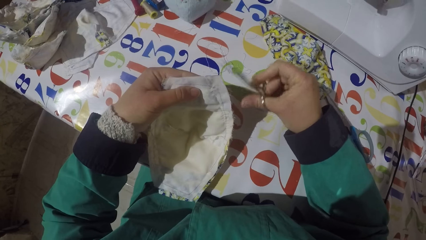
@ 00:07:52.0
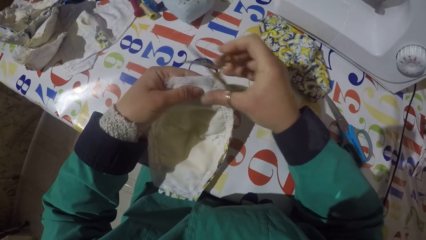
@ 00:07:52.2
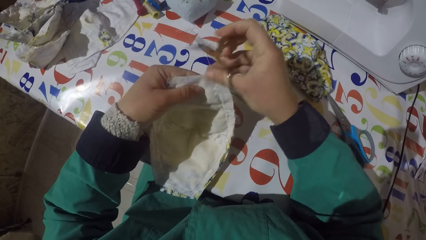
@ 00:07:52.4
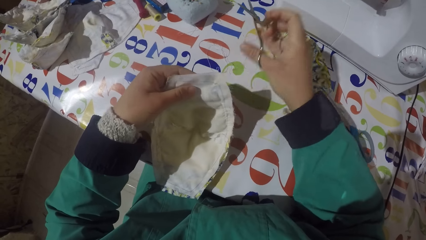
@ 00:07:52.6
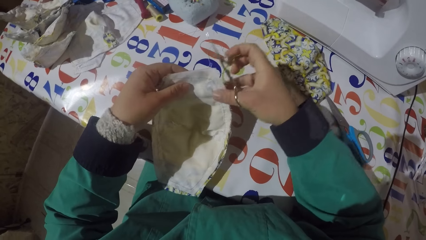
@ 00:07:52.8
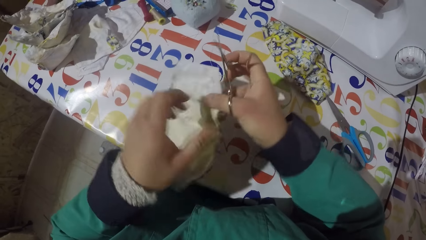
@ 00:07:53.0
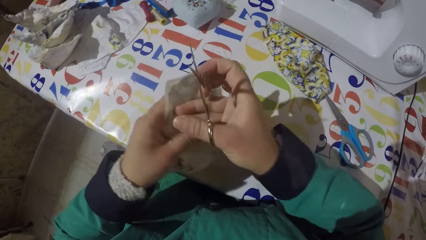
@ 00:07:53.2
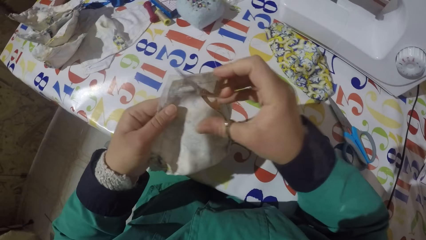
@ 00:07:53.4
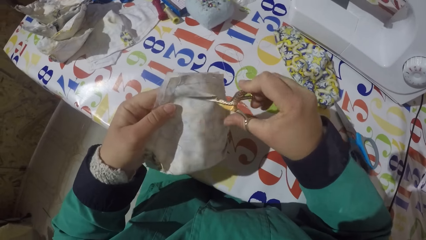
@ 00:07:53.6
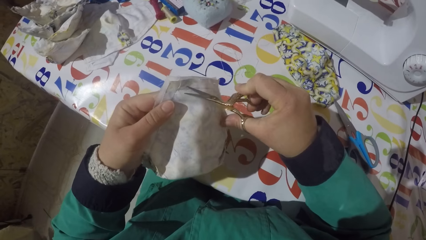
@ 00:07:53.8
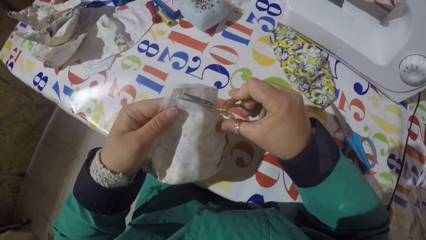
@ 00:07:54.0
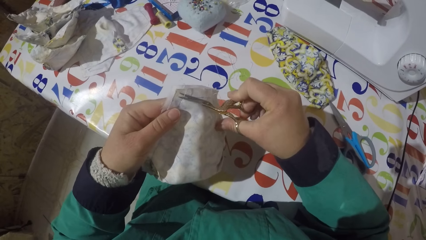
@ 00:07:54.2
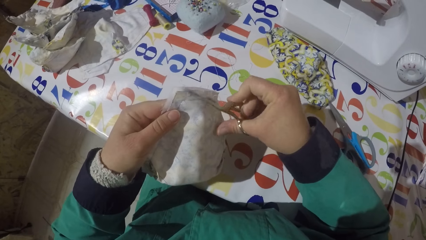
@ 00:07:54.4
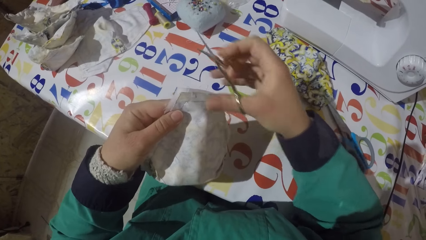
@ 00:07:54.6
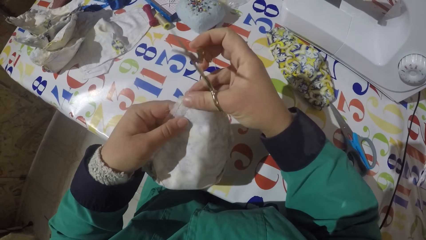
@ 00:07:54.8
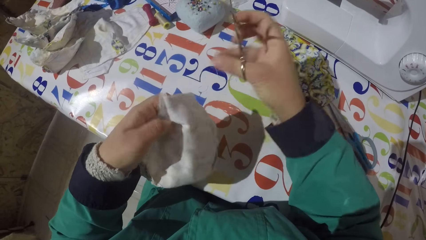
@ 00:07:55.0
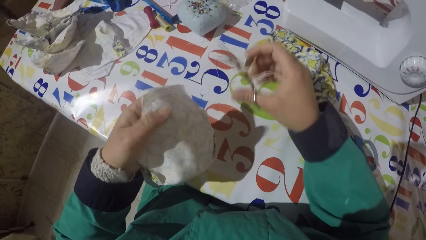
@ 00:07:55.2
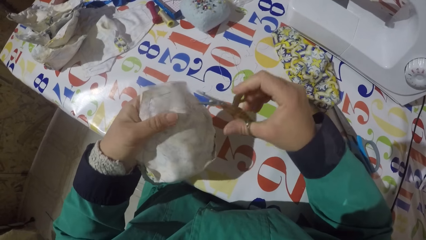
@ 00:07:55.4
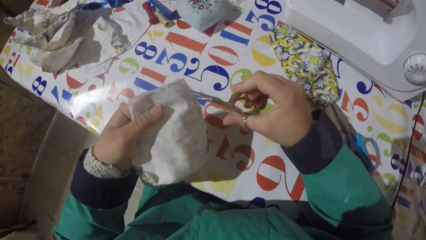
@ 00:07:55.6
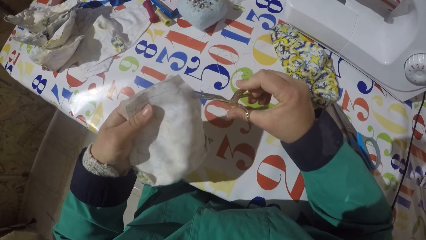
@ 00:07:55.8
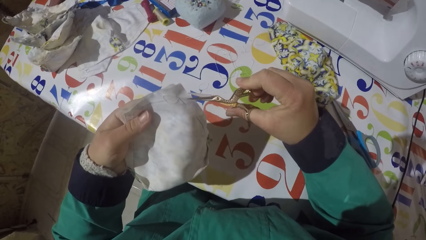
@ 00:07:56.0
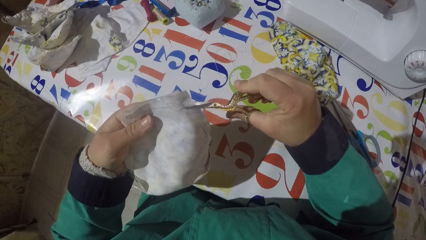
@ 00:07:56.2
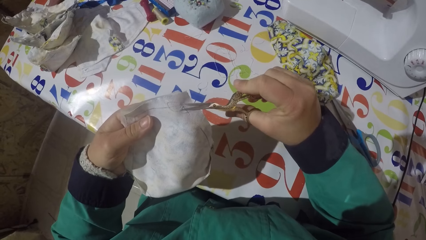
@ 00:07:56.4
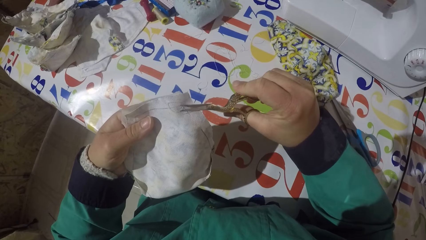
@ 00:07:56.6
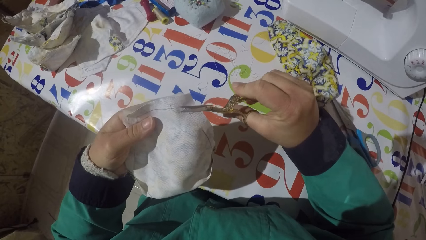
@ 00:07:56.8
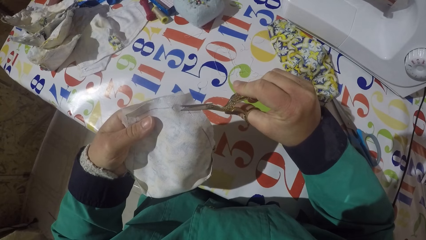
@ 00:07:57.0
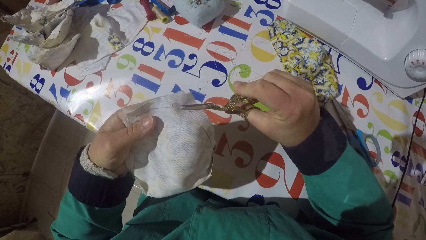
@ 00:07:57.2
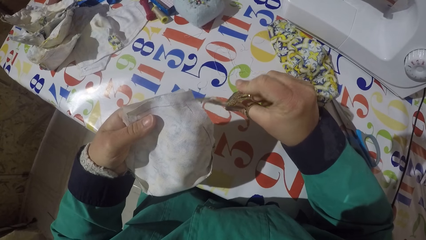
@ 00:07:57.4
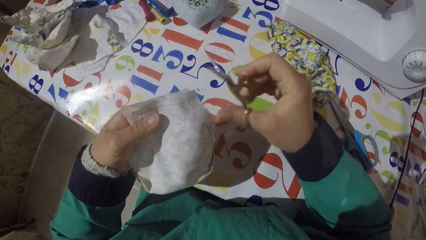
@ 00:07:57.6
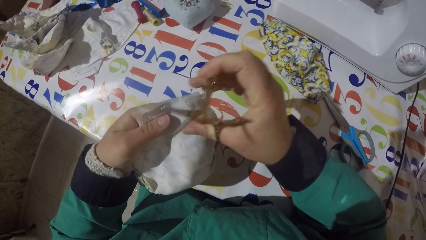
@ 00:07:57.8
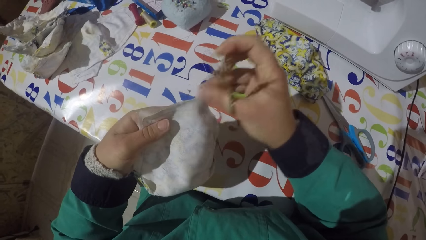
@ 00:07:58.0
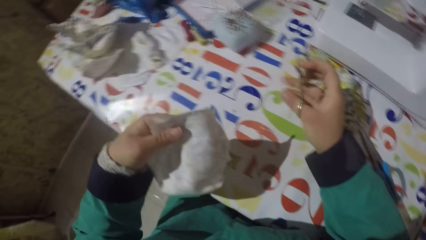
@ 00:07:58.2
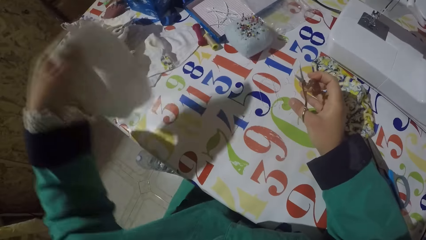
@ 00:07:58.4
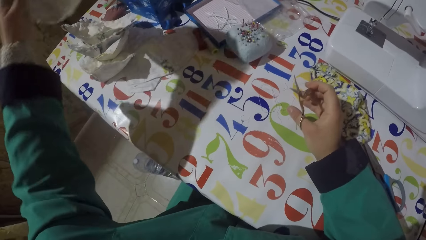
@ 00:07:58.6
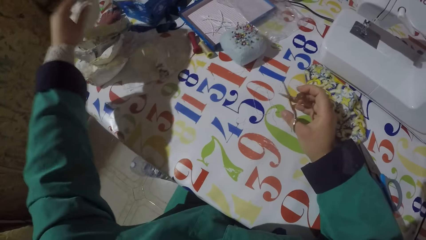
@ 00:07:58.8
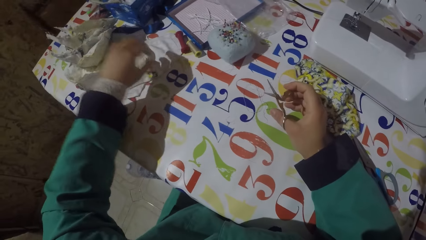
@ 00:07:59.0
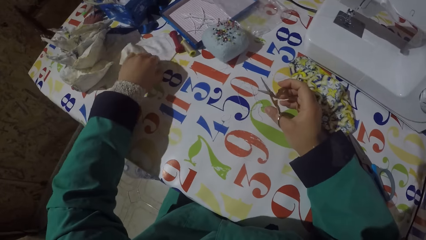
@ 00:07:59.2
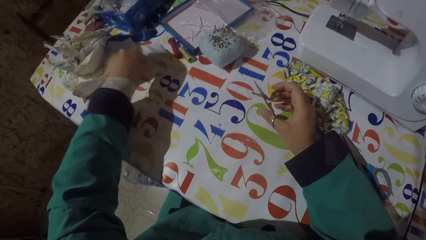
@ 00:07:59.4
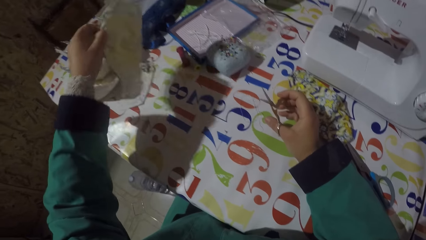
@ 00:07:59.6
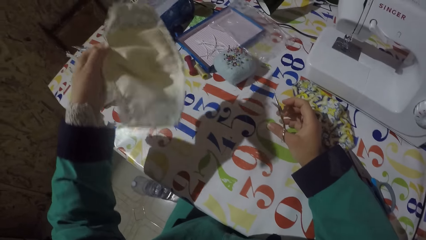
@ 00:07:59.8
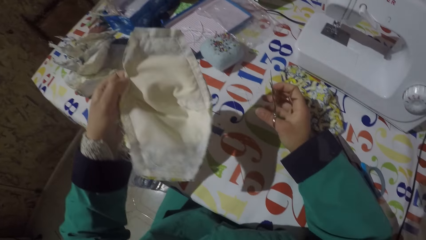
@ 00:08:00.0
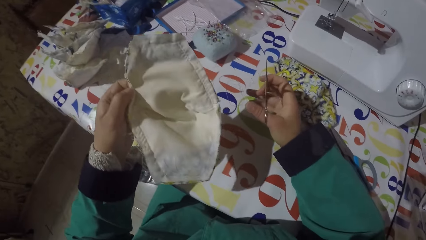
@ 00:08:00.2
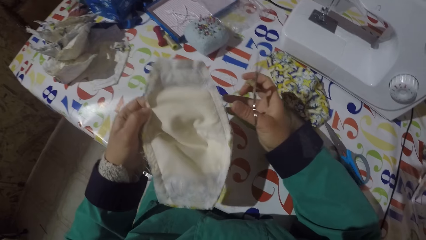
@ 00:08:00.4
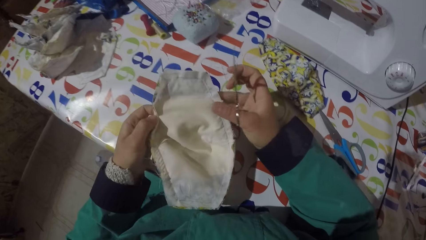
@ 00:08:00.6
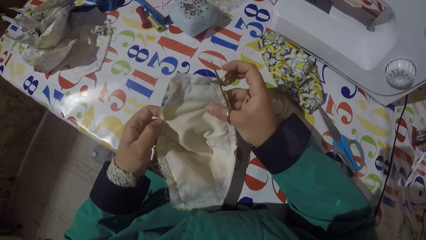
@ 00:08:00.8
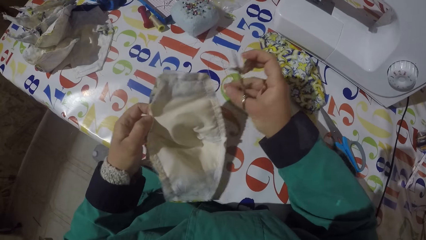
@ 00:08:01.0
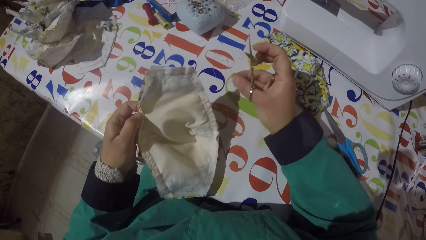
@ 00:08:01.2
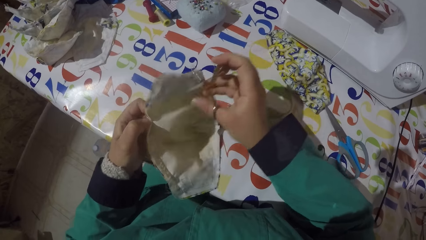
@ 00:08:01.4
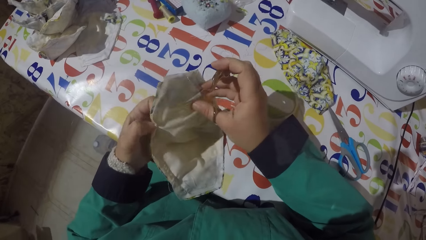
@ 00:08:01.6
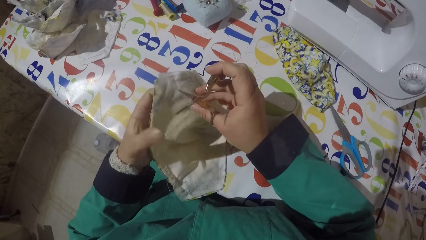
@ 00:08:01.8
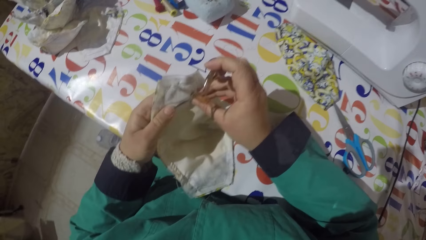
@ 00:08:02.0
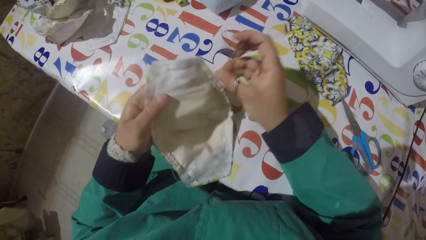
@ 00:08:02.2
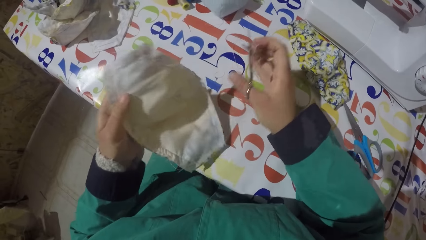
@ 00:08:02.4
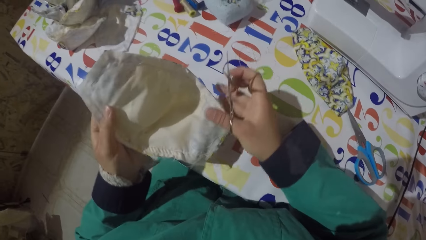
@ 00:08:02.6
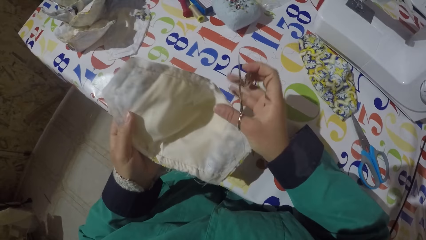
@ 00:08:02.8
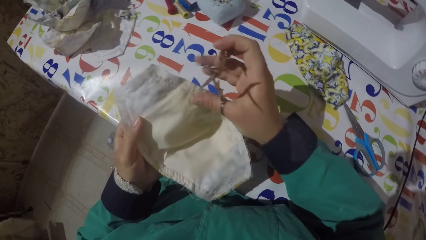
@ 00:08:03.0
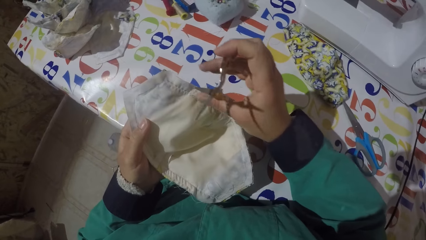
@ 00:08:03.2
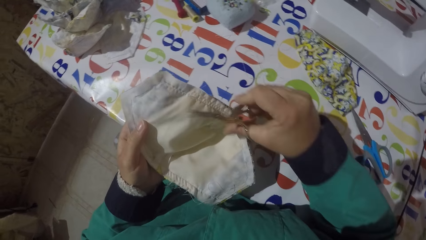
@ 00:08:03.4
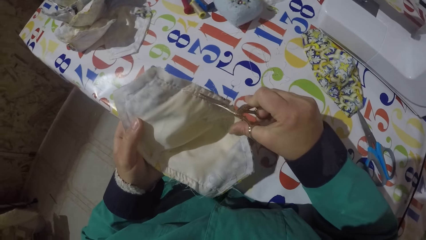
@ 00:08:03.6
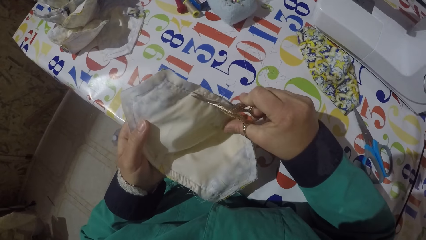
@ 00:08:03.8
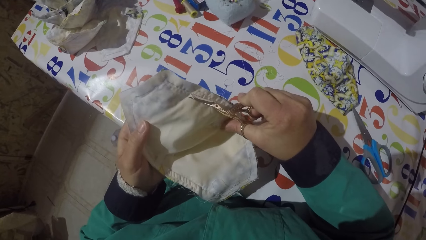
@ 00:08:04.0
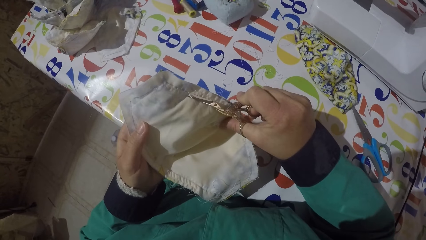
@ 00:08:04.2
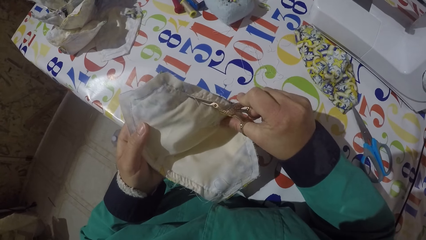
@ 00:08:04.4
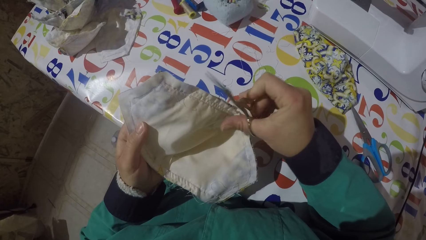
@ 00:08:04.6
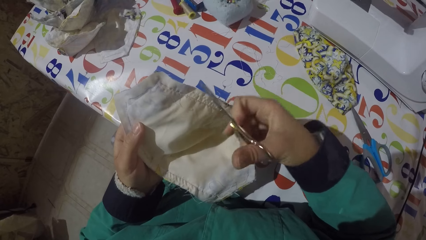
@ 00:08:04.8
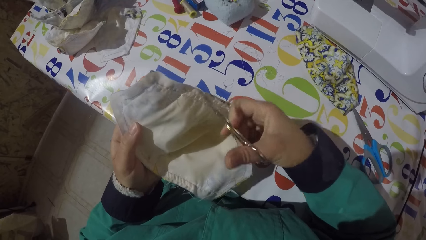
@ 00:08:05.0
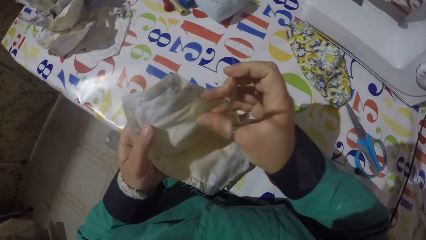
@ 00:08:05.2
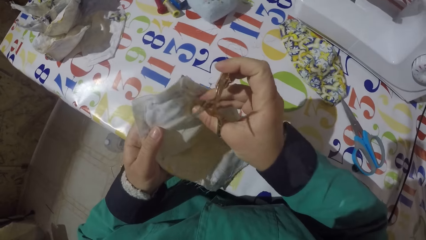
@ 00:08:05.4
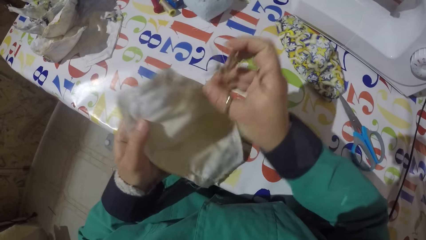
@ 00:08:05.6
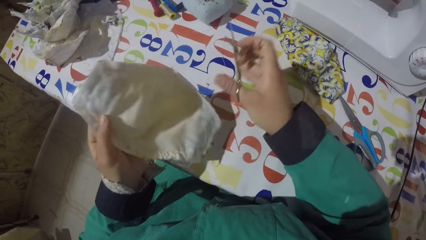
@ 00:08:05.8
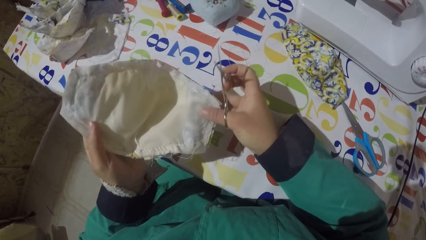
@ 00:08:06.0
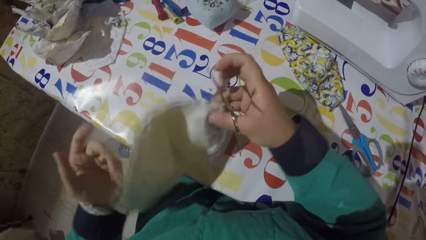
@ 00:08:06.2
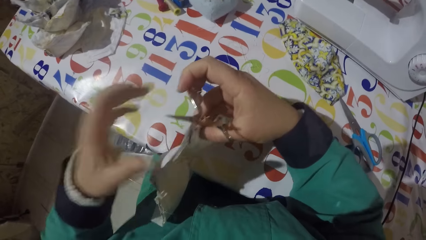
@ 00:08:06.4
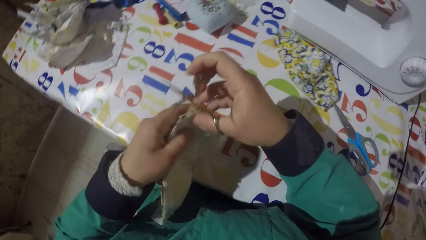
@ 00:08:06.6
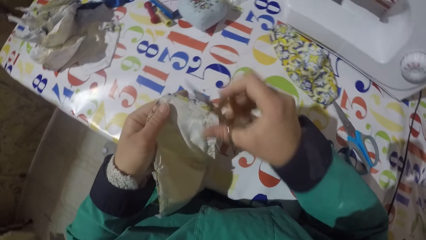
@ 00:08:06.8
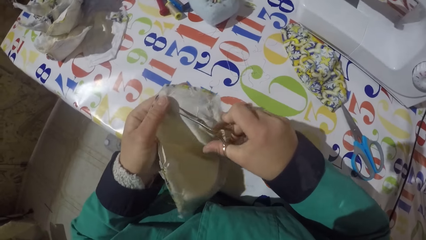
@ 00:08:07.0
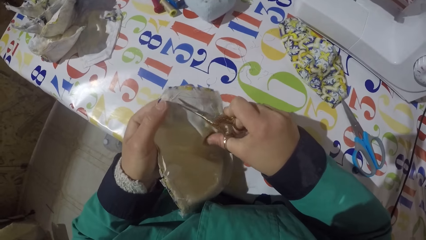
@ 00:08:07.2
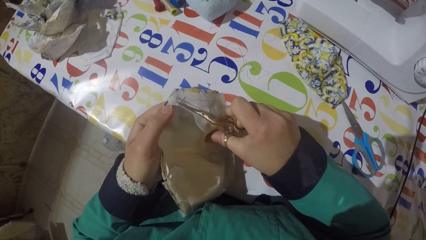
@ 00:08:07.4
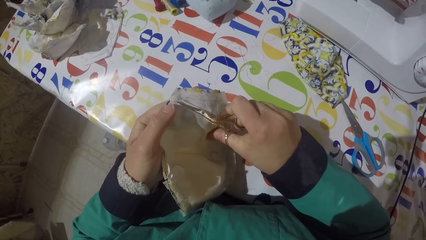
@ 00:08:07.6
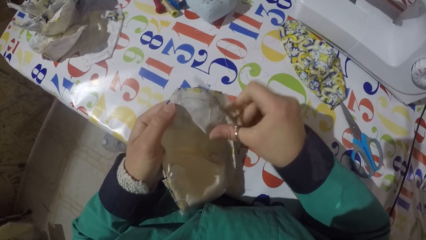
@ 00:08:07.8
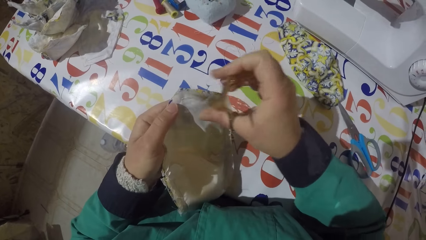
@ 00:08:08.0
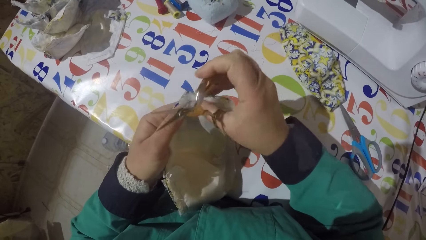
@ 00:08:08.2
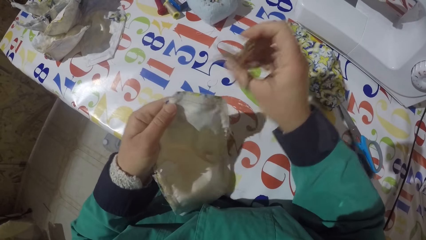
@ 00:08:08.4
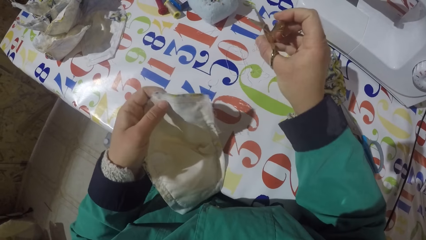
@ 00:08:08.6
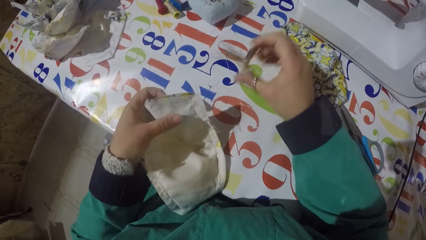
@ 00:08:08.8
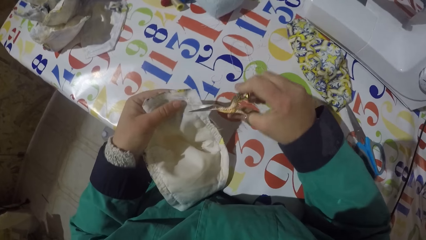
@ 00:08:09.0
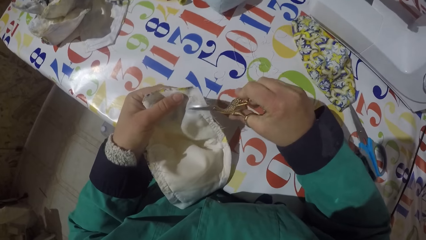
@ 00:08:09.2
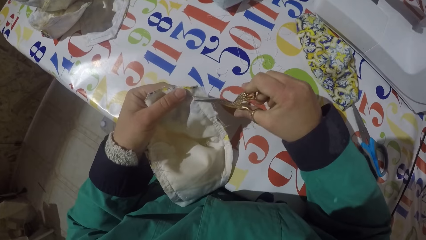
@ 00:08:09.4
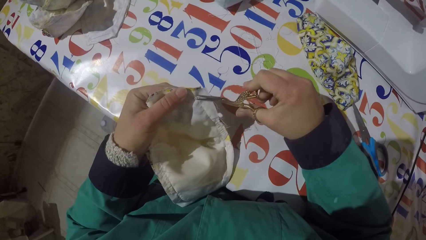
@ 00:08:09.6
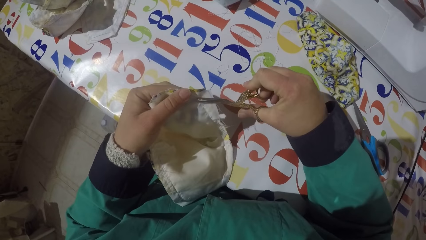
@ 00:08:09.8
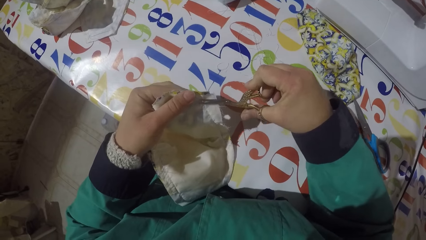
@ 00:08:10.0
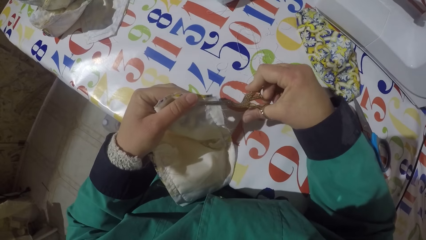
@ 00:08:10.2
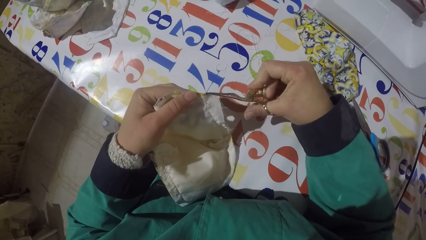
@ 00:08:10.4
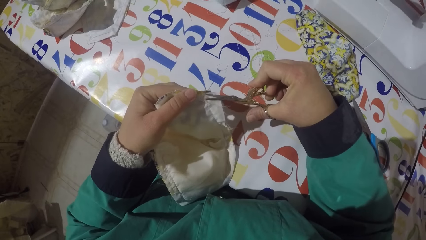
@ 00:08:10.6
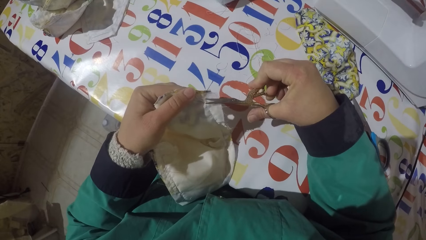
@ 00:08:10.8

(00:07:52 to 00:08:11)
The camera wearer cuts a sewing thread with the scissors. He pulls a sewing thread with his hand. He turns the piece of garment. He cuts a sewing thread with the scissors. He pulls a sewing thread with his hand. He puts the sewing thread on the table. He cuts a sewing thread with the scissors. He pulls a sewing thread with his hand. He puts the sewing thread on the table. He lifts the piece of garment. He holds the pair of scissors. He puts the piece of garment on the table. He holds the pair of scissors again. He picks up another piece of garment or cloth from the table. He holds the piece of garment. He removes threads from the piece of cloth. He cuts a sewing thread with the scissors. He pulls a sewing thread with his hand. He puts the sewing thread on the table. He turns the piece of garment. He cuts a sewing thread with the scissors. He pulls a sewing thread with his hand. He cuts a sewing thread with the scissors.
